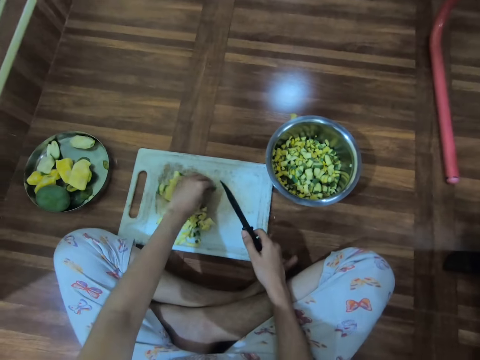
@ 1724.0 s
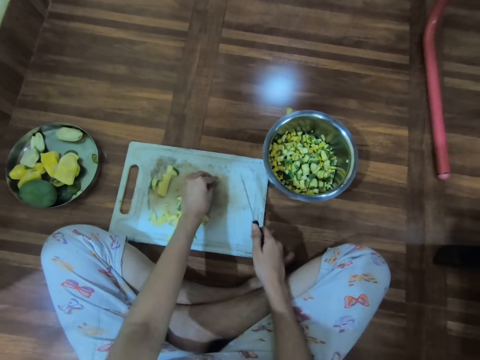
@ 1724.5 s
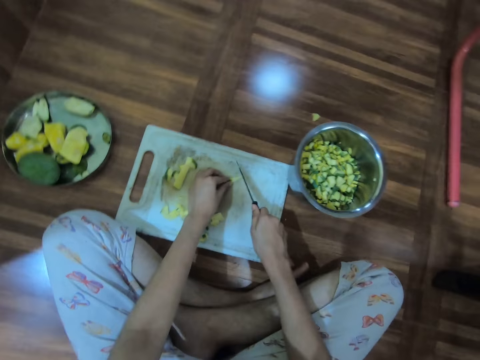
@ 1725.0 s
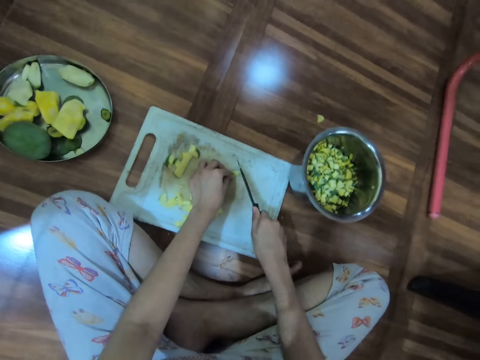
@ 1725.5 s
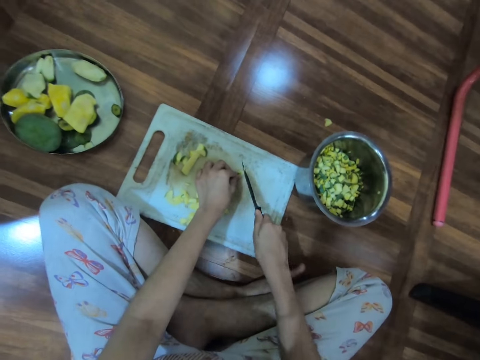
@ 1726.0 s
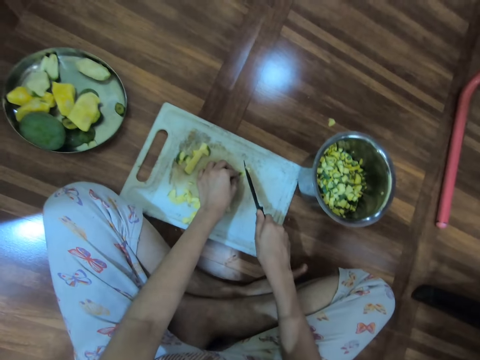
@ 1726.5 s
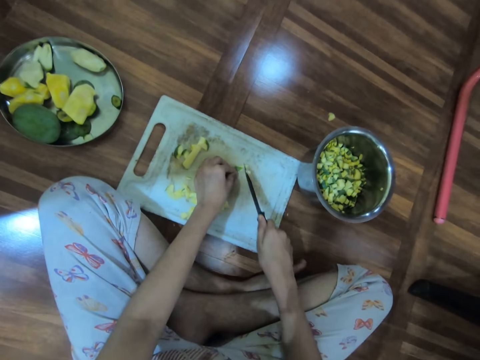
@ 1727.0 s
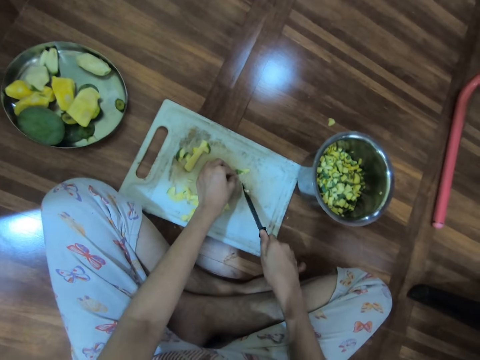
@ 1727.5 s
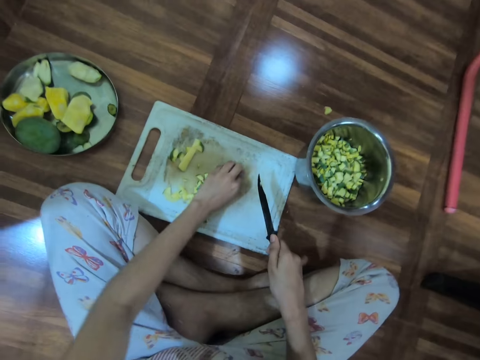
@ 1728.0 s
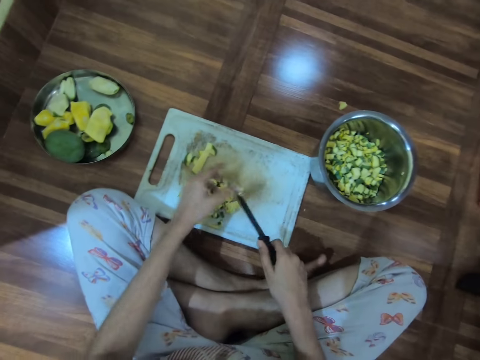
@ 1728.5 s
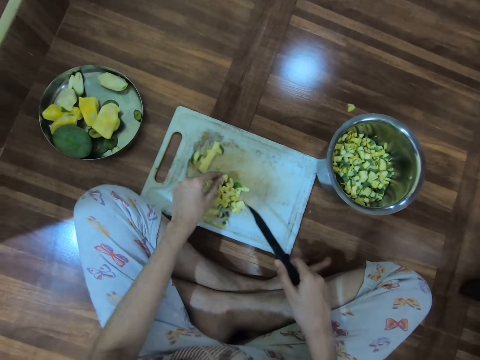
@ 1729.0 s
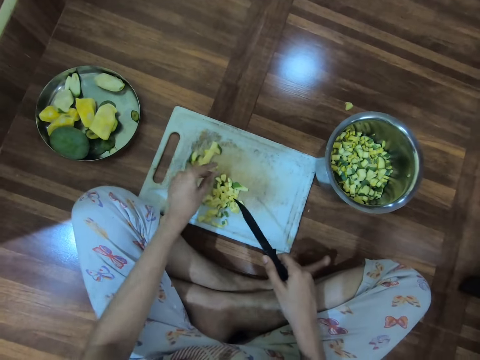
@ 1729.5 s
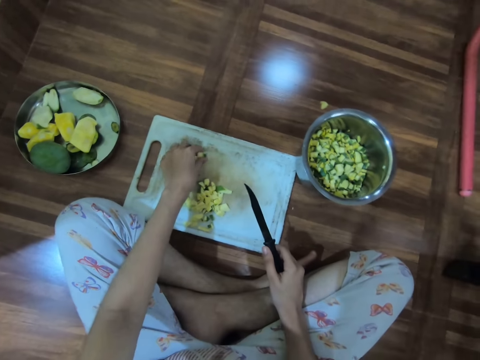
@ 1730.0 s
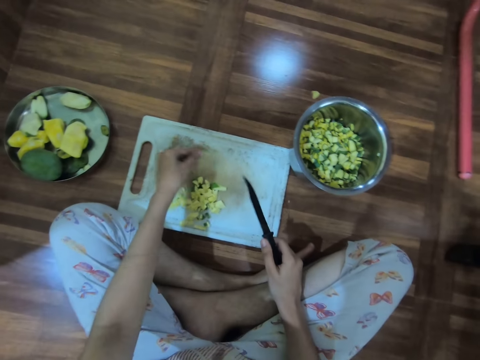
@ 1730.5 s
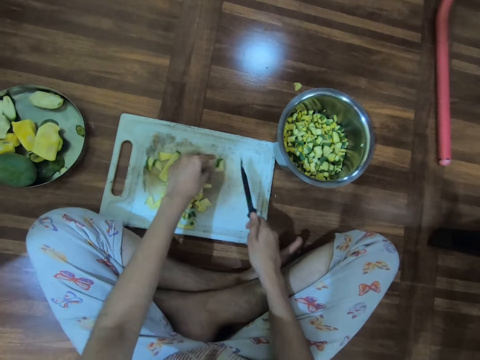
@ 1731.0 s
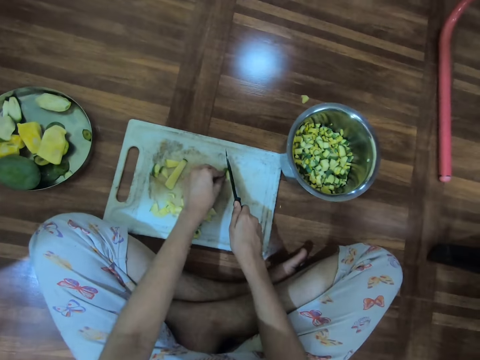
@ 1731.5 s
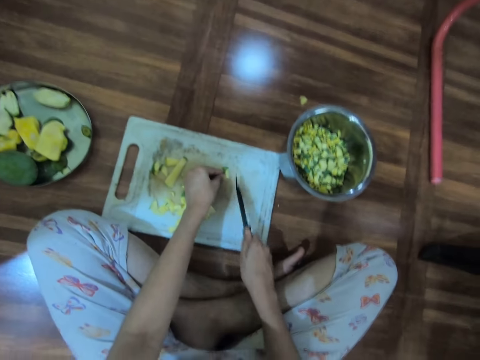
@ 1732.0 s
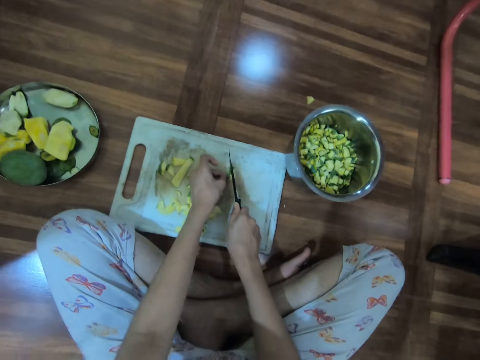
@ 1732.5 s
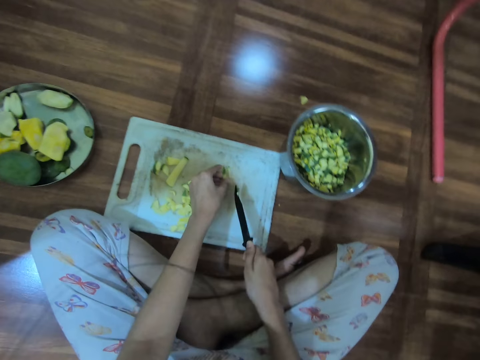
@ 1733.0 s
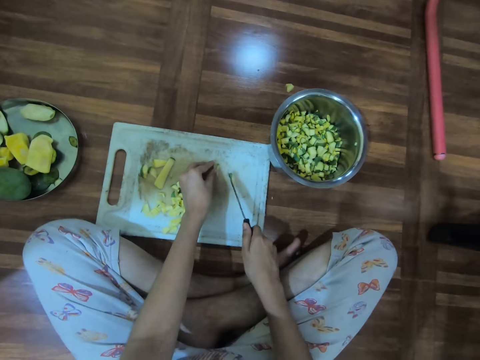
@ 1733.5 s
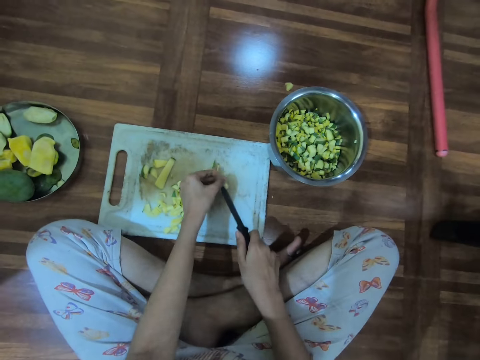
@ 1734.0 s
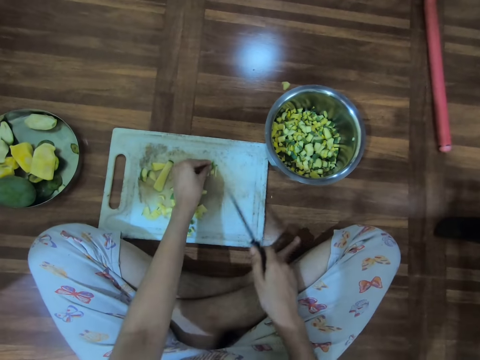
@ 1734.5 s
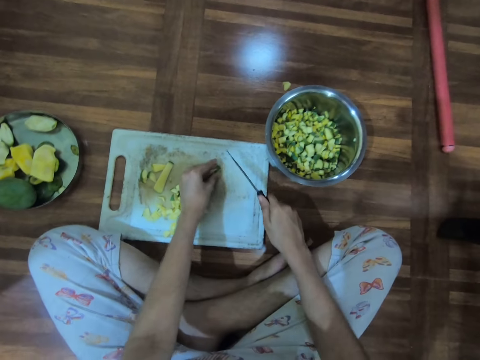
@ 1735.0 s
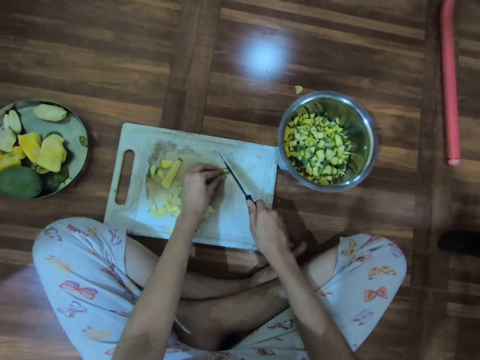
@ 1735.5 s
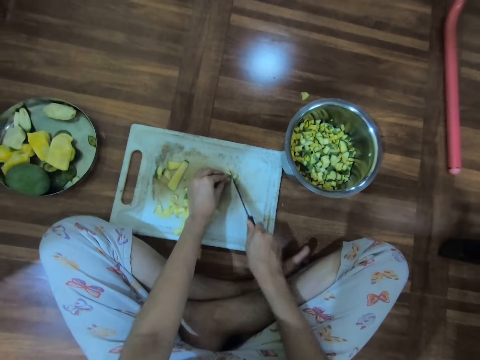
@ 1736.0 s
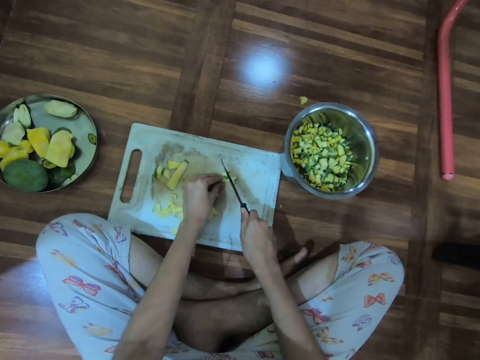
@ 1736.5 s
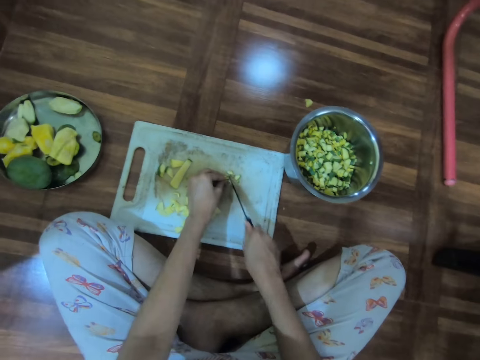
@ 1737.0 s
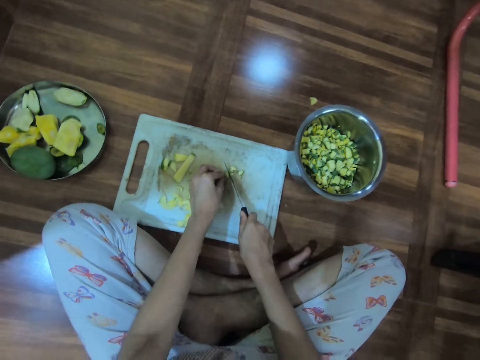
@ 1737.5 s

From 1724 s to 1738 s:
The camera wearer picks a cucumber. She moves a chopped mango on the chopping board with her left hand. She chops the chopped mango or cucumber on the chopping board with the knife in her right hand. She moves the chopped mango on the chopping board with her left hand. She removes the chopped mango from the knife with her left hand. She picks the chopped mango from the chopping board with her left hand. She places the chopped mango on the chopping board with her left hand. She chops the chopped mango on the chopping board with the knife in her right hand. She removes the chopped mango from the knife with her left hand. She turns the chopped mango on the chopping board with her left hand. She chops the chopped mango on the chopping board with the knife in her right hand.

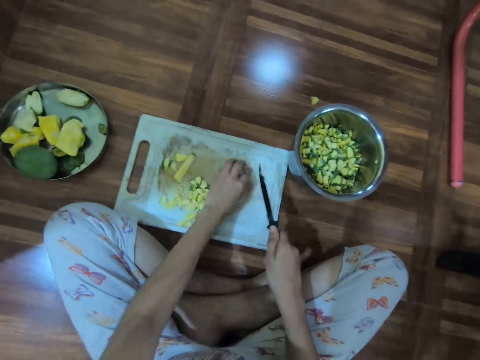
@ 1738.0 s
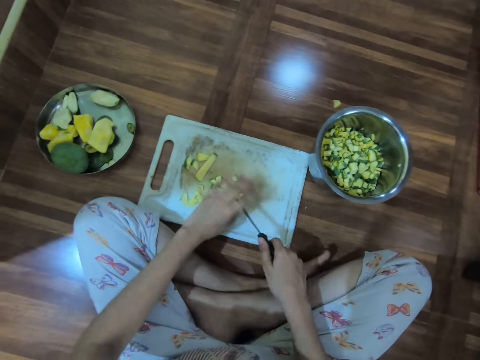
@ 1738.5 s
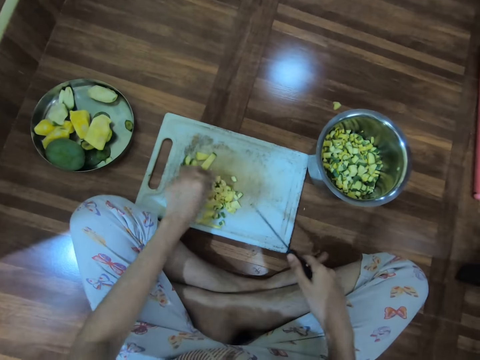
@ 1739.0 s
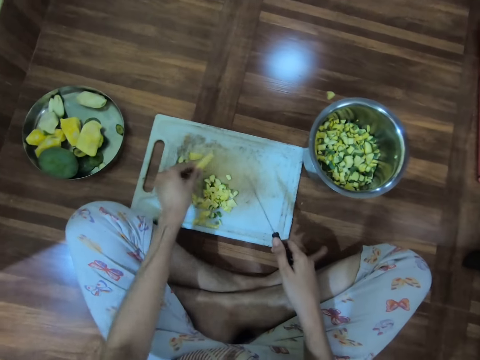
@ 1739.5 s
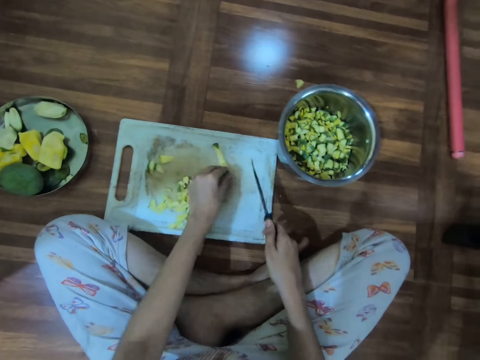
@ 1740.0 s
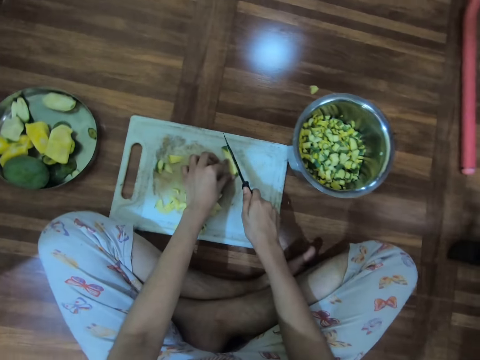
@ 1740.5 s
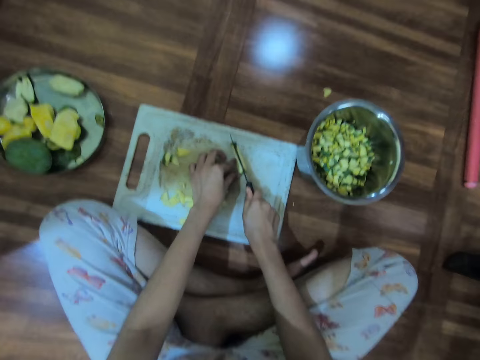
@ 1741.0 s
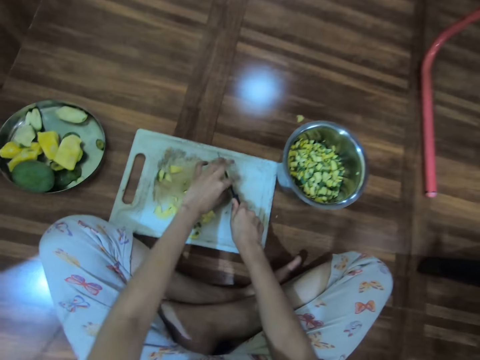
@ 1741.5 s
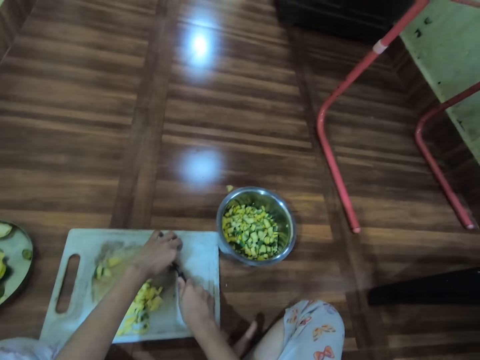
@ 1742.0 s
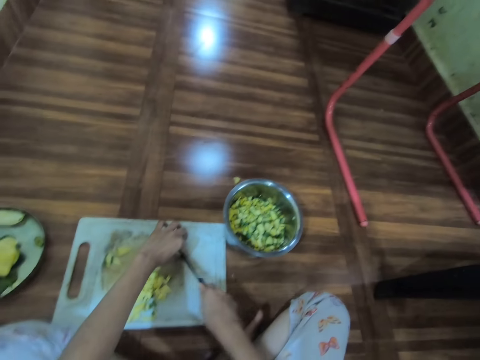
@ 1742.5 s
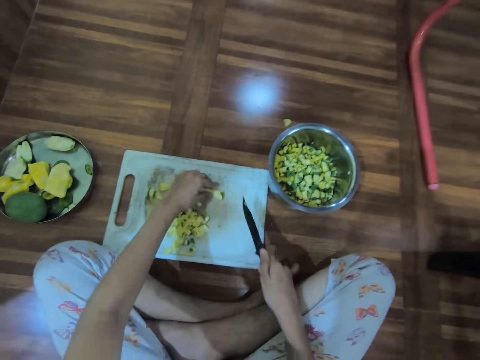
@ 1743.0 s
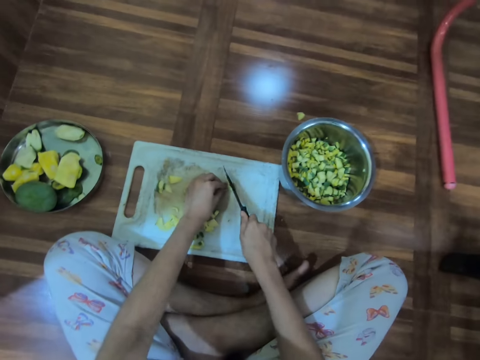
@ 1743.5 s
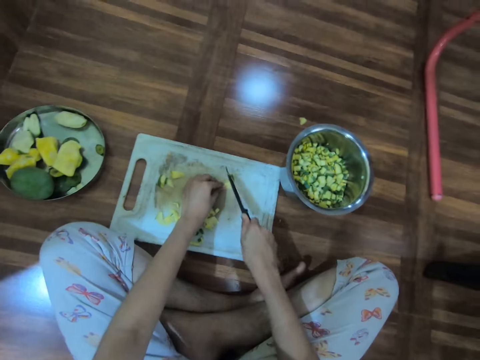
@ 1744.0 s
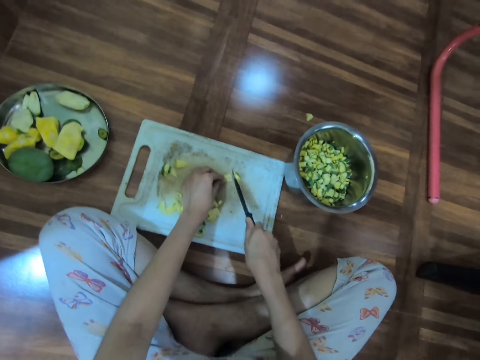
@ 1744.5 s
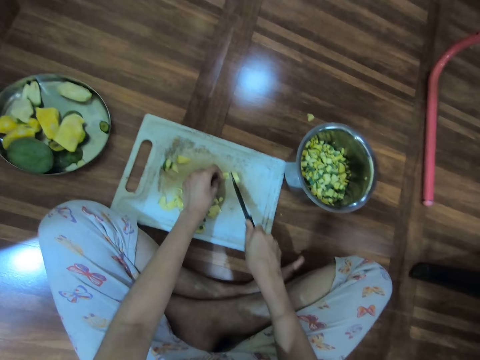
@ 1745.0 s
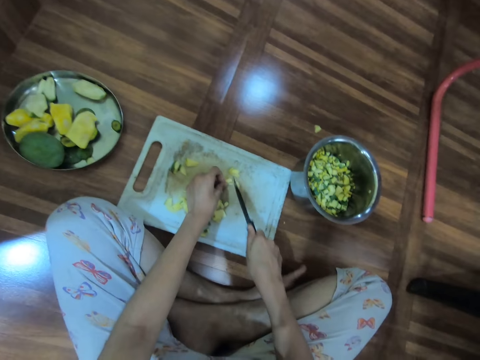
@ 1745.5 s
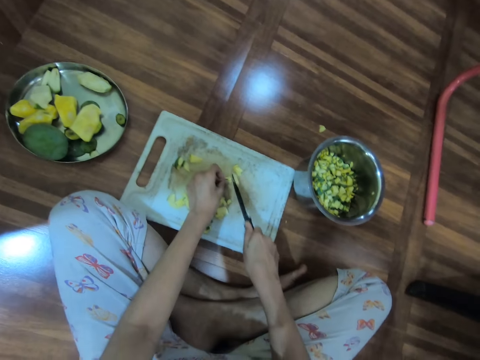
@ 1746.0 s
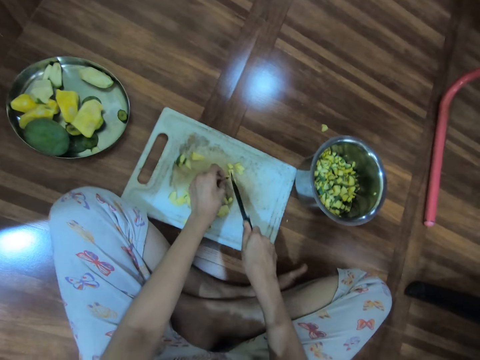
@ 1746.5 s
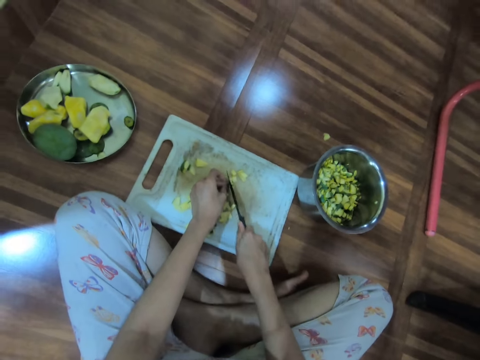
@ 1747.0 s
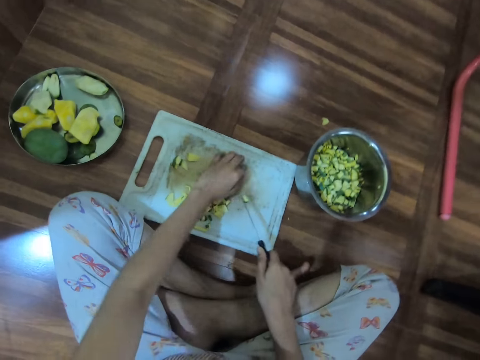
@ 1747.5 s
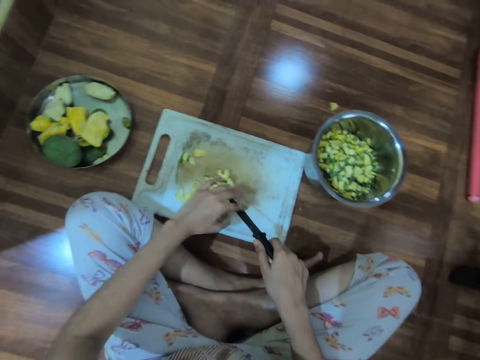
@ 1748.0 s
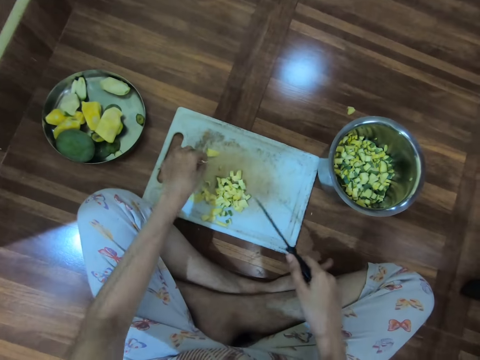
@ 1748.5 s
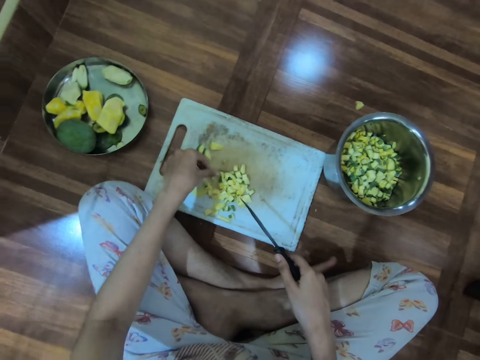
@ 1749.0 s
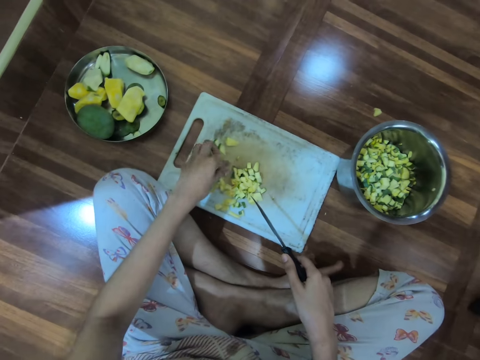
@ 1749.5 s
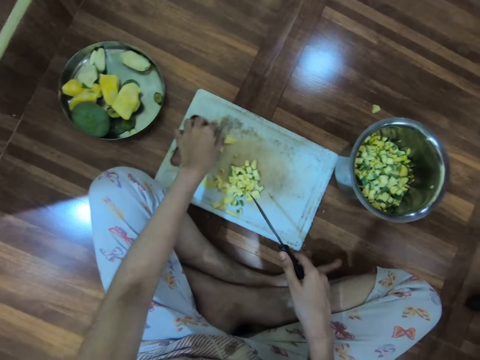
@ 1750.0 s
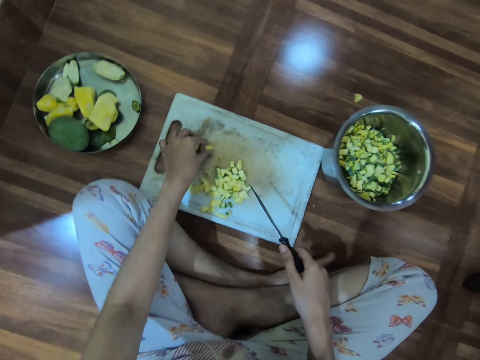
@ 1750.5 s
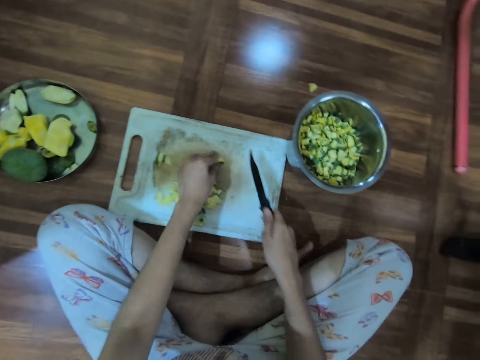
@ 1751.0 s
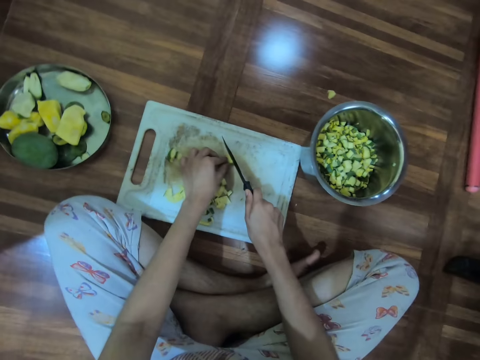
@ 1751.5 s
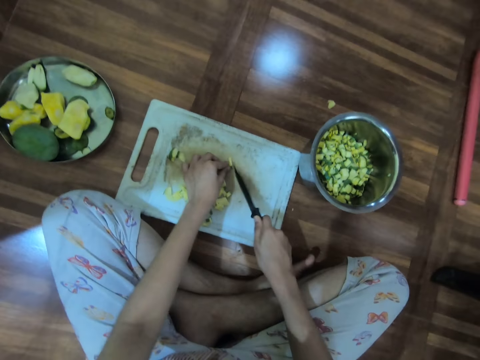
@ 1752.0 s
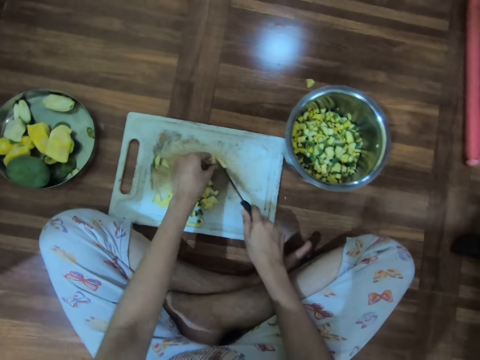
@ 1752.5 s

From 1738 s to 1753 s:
The camera wearer moves the chopped mango or cucumber on the chopping board with her left hand. She removes the chopped mango from the knife with her left hand. She picks the chopped mango from the chopping board with her left hand. She places the chopped mango on the chopping board with her left hand. She chops the chopped mango on the chopping board with the knife in her right hand. She holds the chopped mango on the chopping board with her left hand. She turns the chopped mango on the chopping board with her left hand. She chops the chopped mango on the chopping board with the knife in her right hand. She moves the chopped mango on the chopping board with her left hand. She removes the chopped mango from the knife with her left hand. She shakes off the mango in her left hand above the chopping board. She picks the chopped mango from the chopping board with her left hand. She places the chopped mango on the chopping board with her left hand. She chops the chopped mango on the chopping board with the knife in her right hand.
